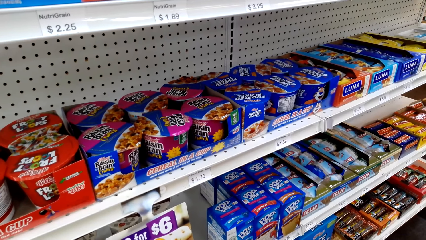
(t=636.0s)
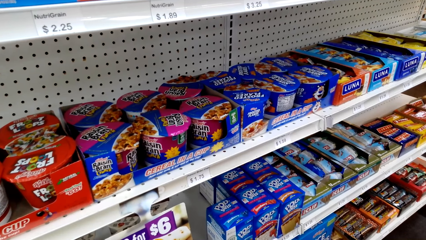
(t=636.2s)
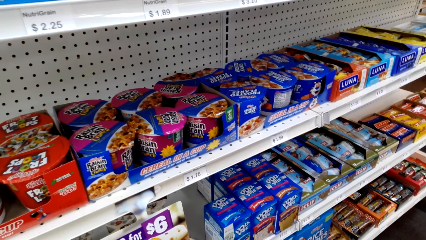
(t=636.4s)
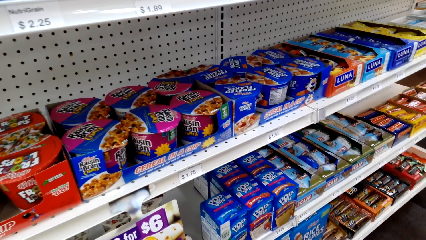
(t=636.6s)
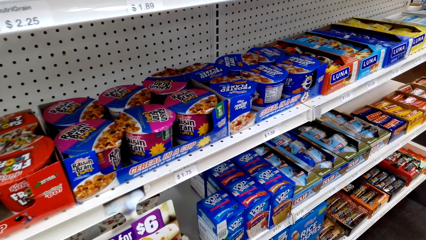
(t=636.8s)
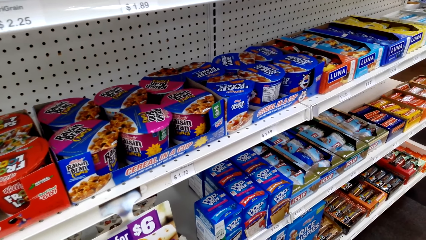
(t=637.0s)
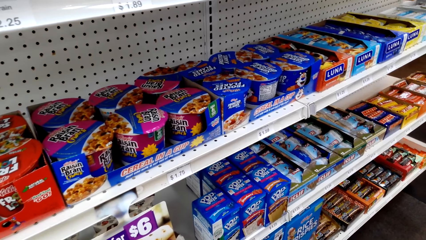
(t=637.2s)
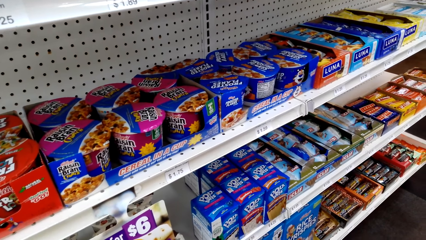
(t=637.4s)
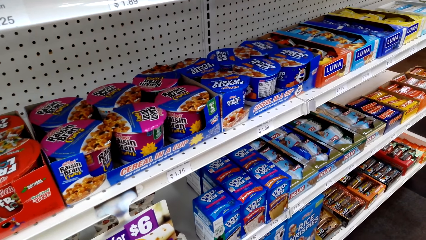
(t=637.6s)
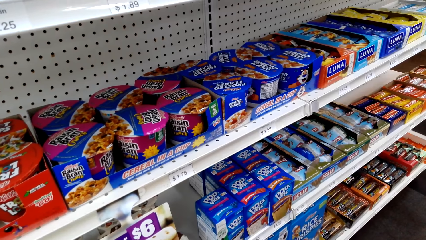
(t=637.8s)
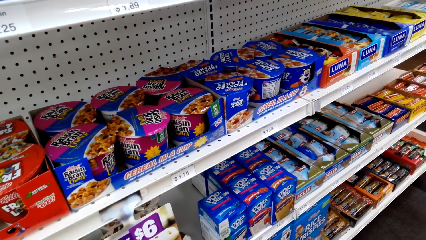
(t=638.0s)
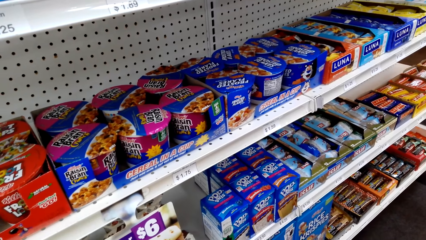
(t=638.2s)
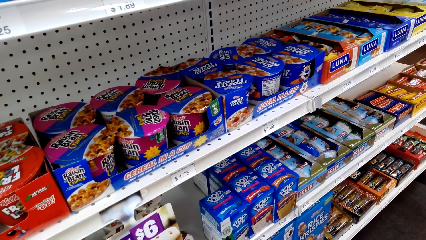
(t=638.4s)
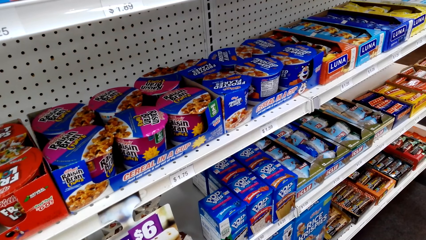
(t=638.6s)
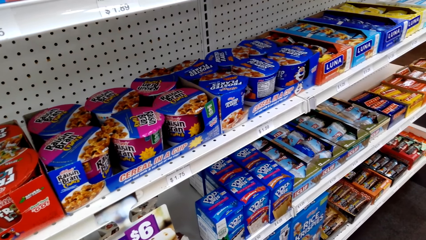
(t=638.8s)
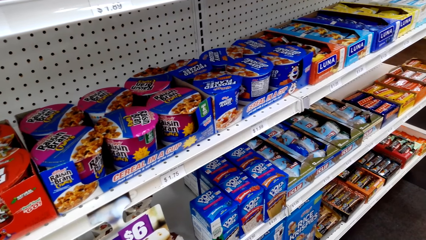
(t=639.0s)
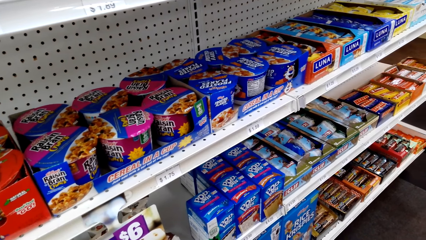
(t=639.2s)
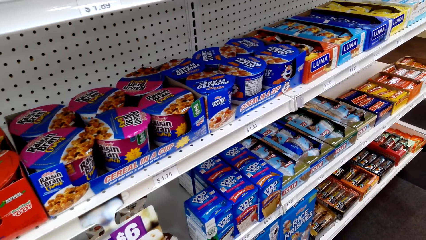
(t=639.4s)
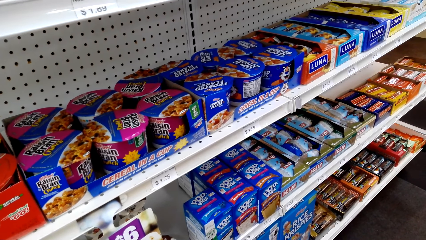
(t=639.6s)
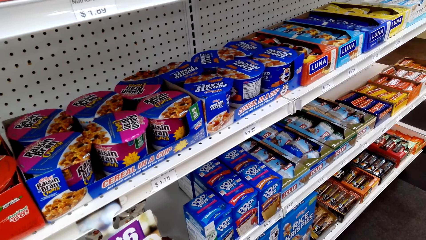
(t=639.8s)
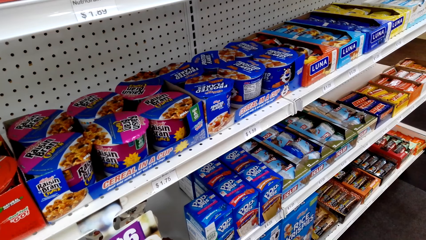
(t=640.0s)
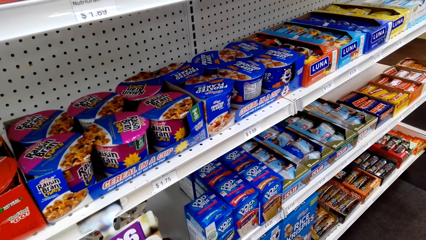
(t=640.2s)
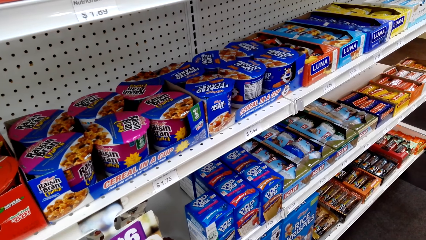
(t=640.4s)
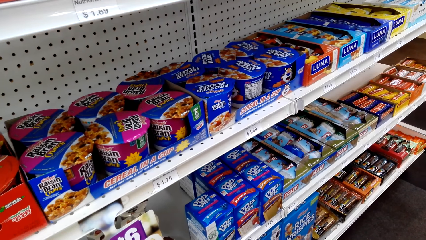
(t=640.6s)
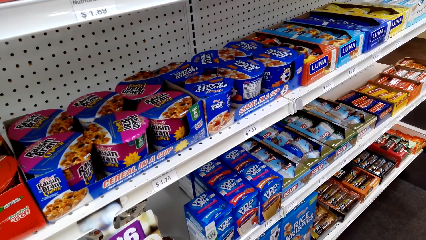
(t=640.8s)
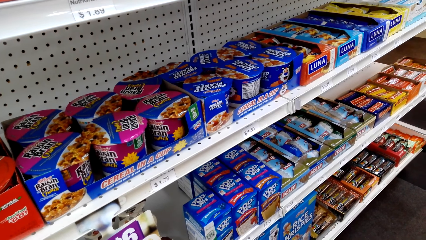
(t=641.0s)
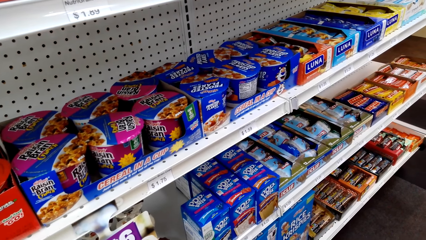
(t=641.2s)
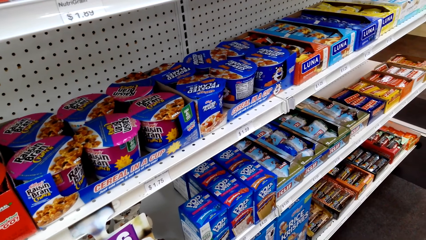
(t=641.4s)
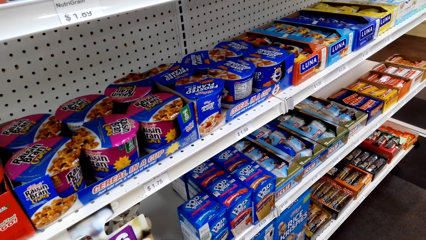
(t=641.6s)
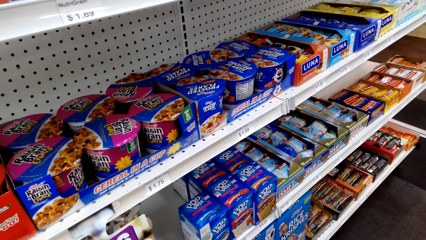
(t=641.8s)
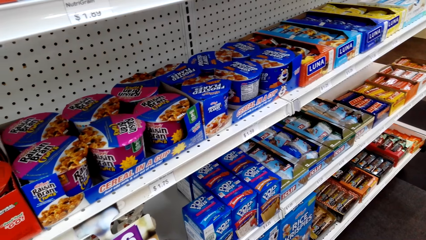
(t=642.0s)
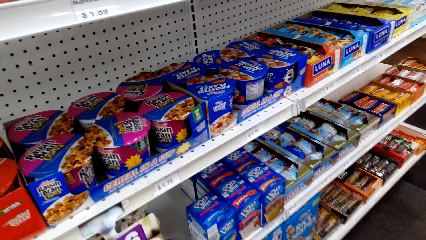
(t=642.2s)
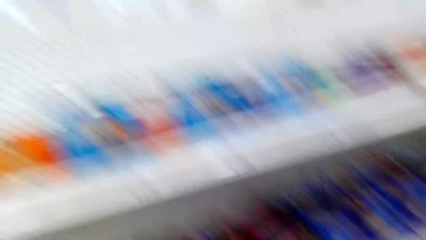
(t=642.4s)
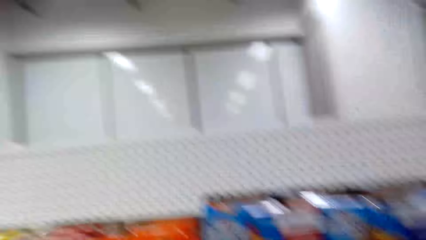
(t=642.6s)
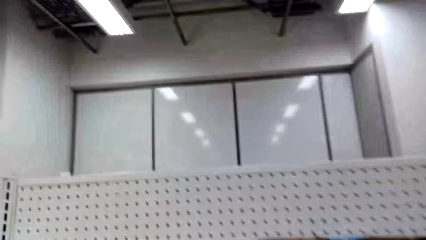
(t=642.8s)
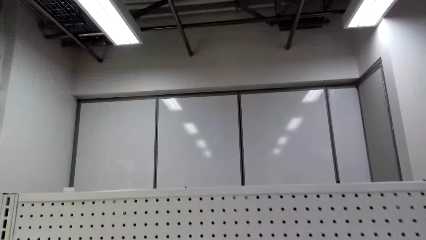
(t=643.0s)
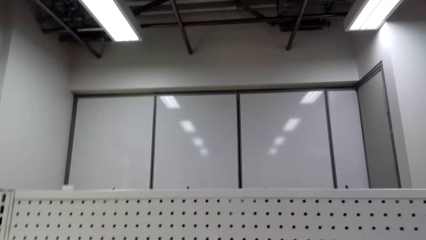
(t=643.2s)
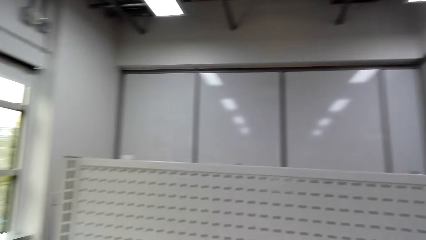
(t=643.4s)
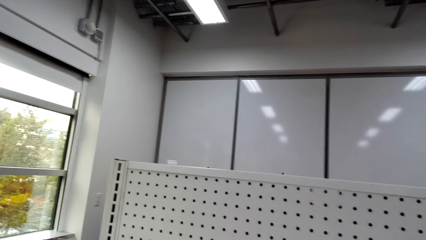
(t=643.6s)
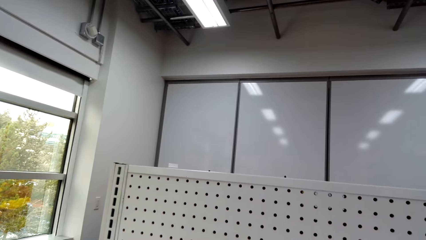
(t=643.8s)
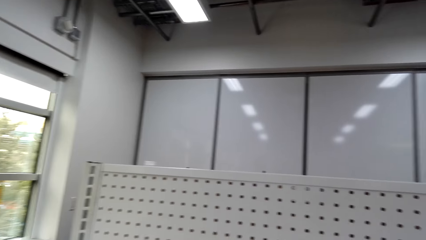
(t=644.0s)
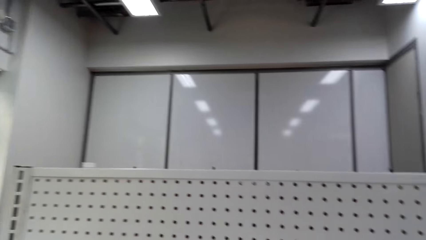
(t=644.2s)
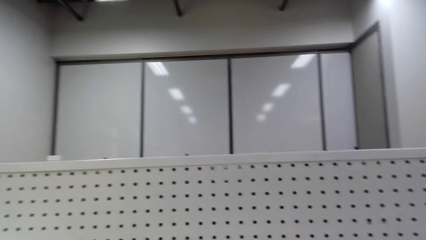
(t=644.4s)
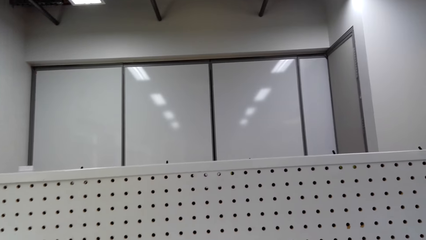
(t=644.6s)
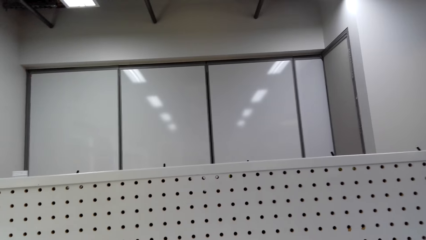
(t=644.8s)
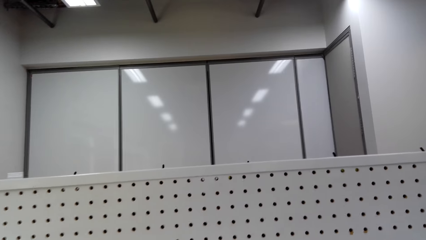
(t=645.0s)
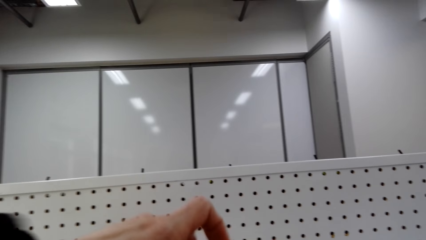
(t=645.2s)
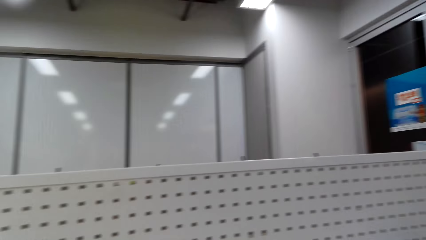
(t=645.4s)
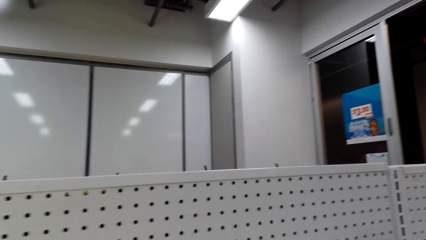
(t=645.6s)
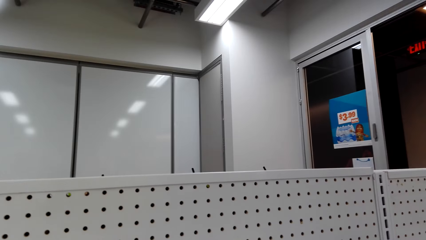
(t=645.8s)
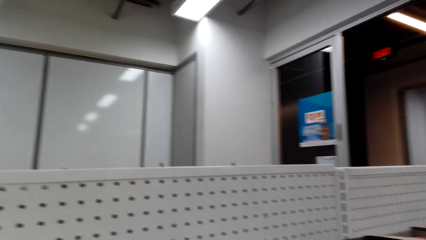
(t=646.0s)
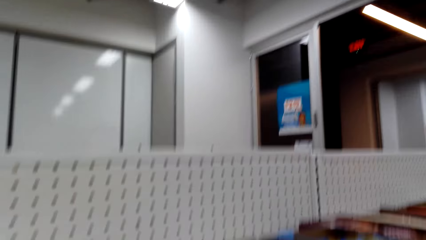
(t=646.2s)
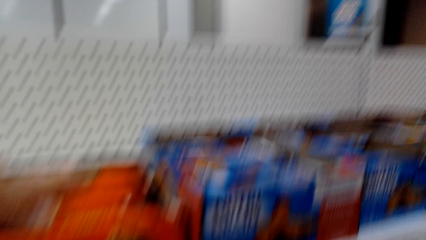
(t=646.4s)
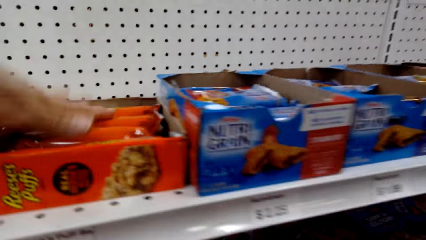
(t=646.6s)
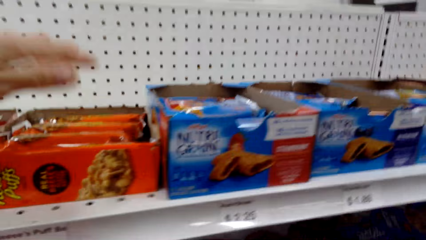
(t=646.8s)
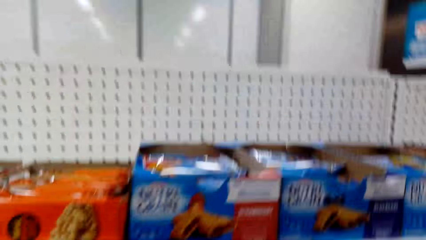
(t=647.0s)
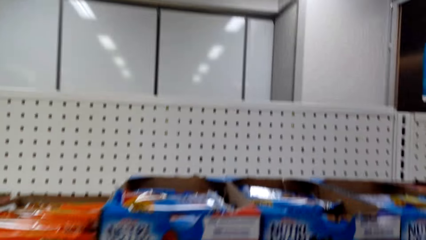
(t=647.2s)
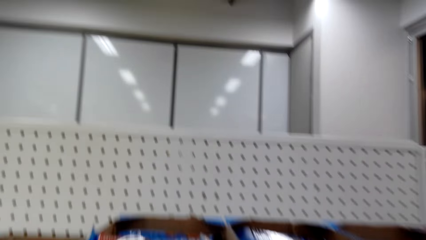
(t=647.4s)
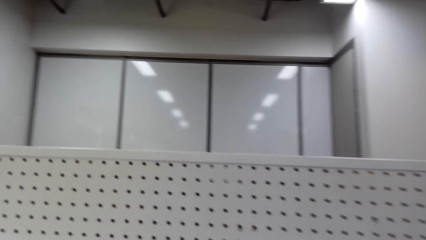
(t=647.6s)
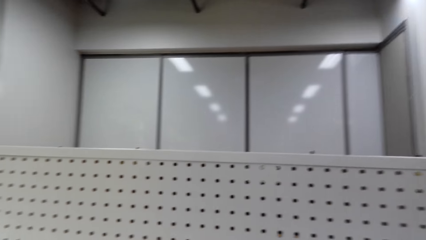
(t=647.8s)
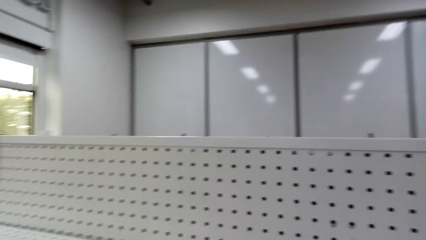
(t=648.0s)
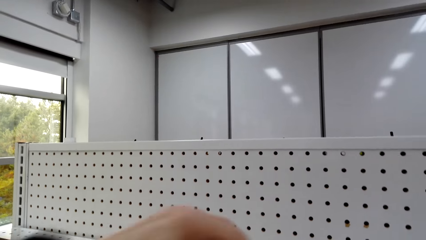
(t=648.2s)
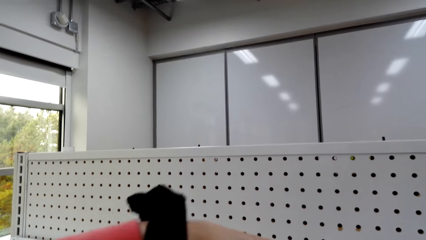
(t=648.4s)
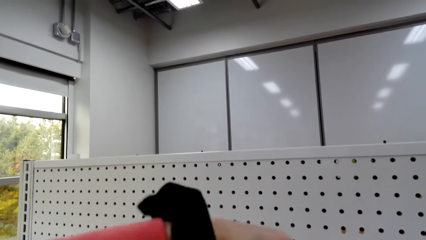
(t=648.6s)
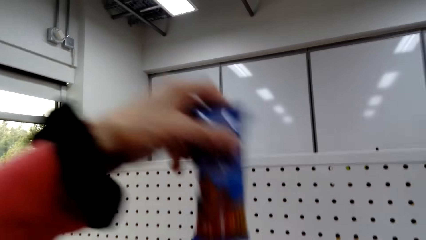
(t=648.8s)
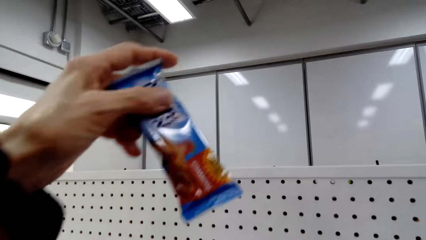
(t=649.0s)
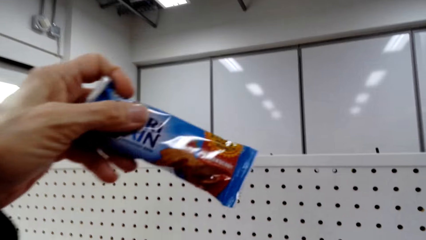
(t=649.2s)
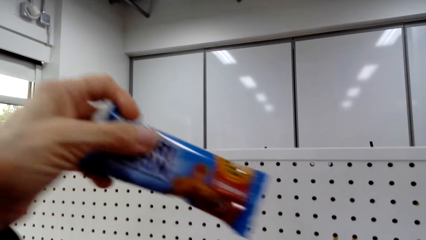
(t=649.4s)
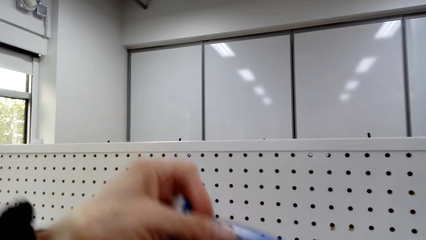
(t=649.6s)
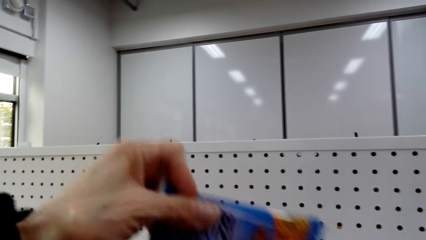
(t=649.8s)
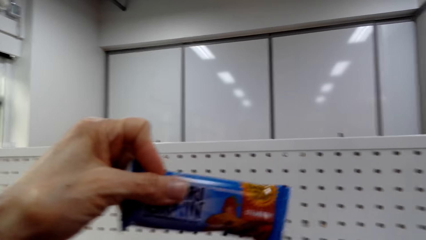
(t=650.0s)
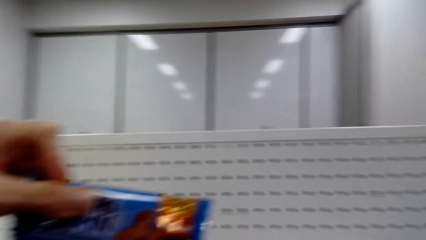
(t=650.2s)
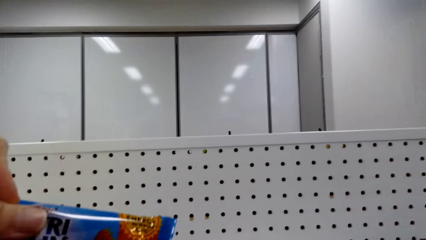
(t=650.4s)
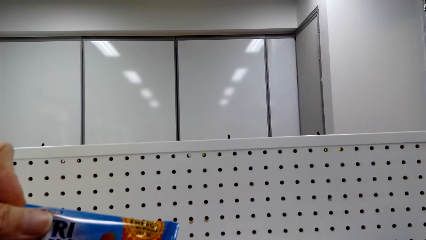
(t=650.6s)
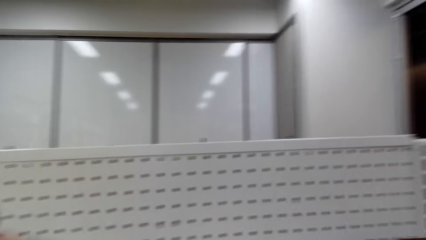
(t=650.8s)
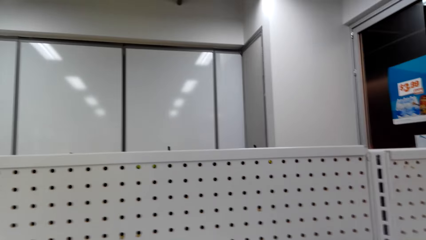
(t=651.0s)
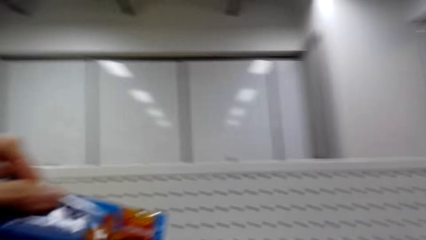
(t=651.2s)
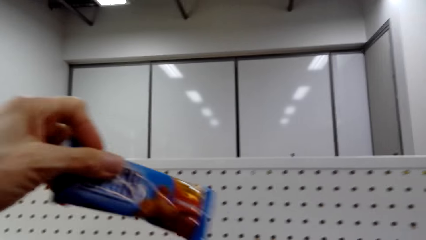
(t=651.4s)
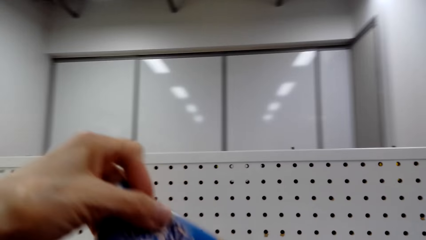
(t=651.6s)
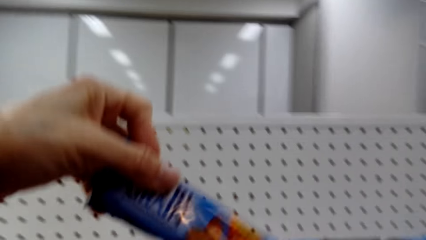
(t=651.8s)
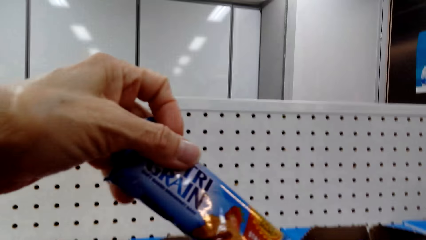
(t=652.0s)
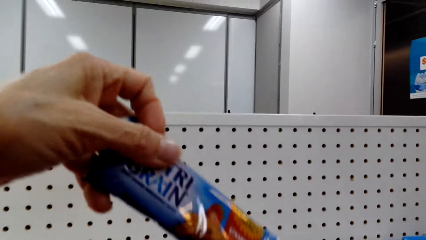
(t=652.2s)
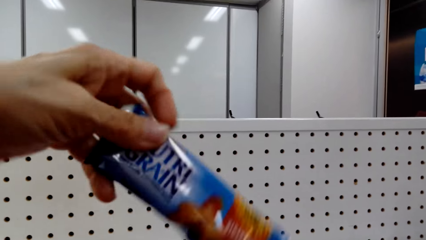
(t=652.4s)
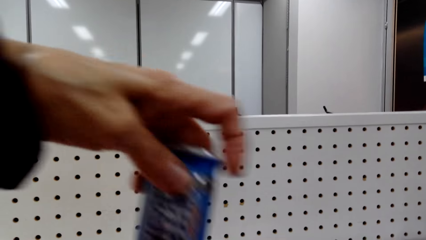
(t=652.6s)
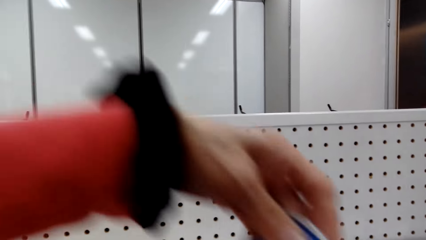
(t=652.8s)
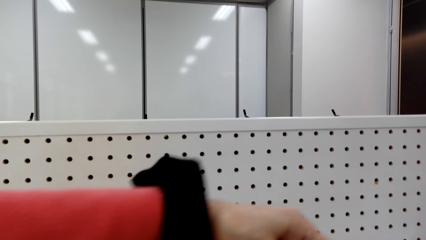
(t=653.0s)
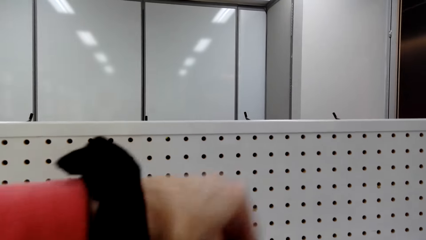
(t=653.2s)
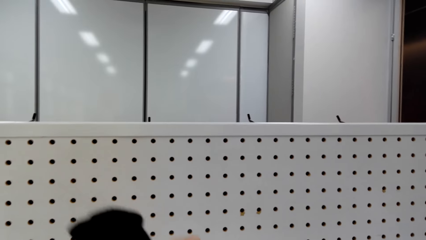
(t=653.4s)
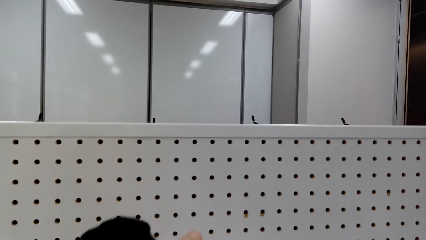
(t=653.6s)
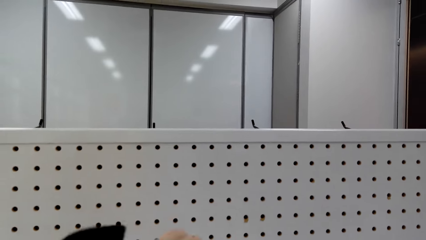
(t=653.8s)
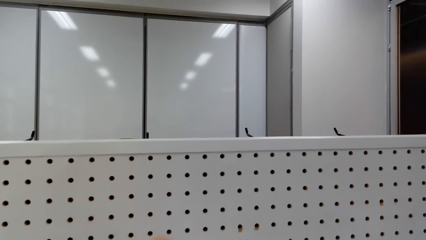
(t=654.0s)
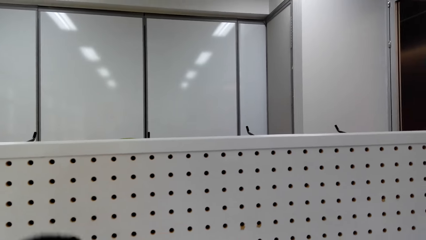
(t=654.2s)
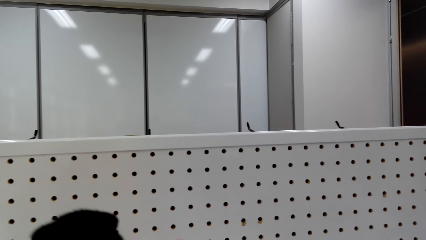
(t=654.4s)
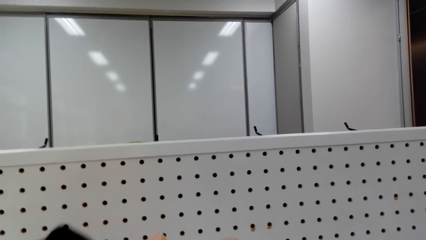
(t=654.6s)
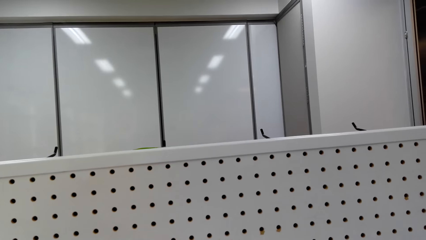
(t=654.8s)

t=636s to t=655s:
The camera wearer returns something on the shelf. They pick something from the supermarket shelf. They return something on the shelf.
